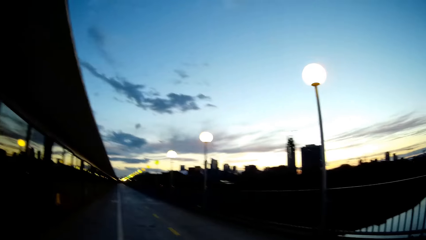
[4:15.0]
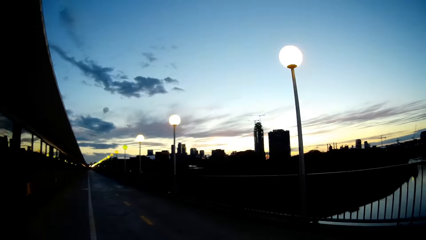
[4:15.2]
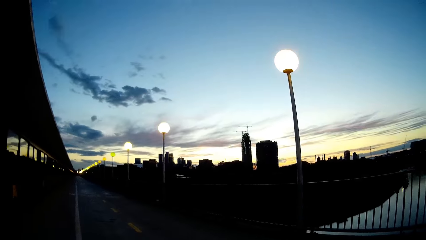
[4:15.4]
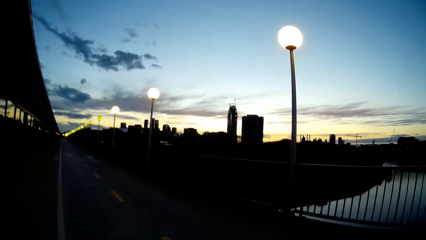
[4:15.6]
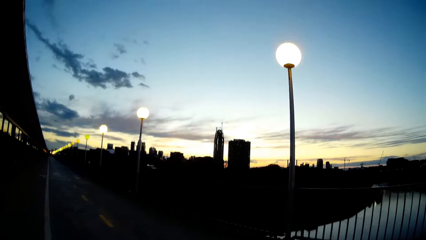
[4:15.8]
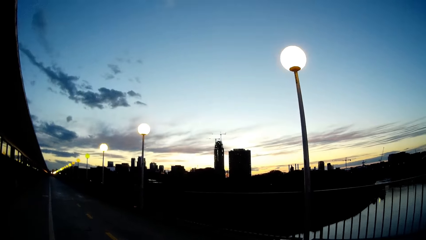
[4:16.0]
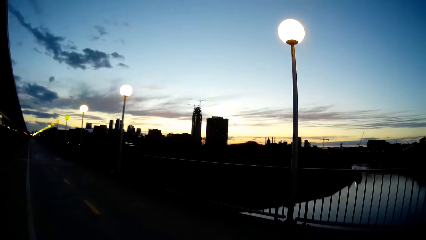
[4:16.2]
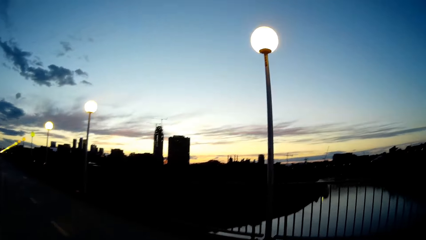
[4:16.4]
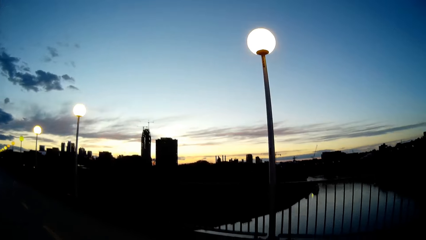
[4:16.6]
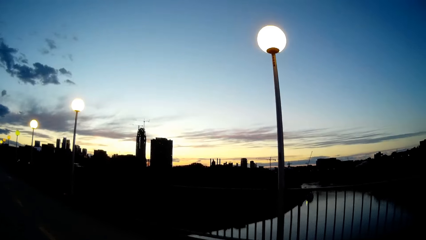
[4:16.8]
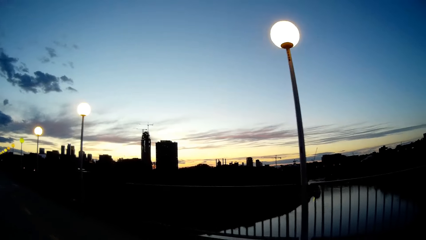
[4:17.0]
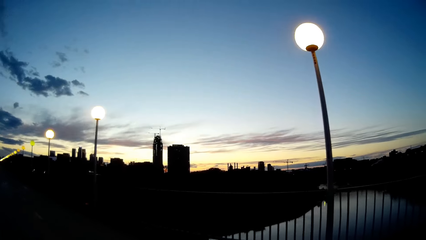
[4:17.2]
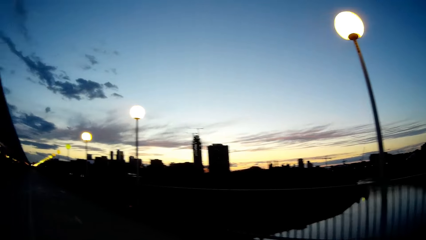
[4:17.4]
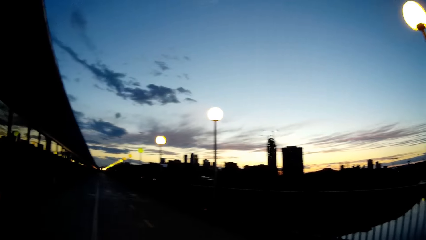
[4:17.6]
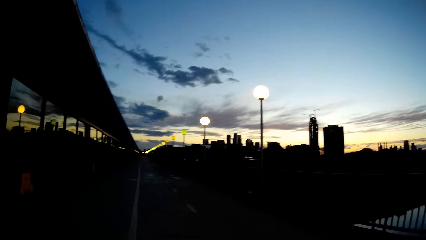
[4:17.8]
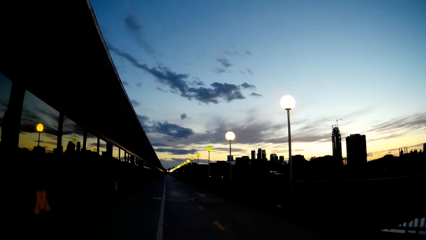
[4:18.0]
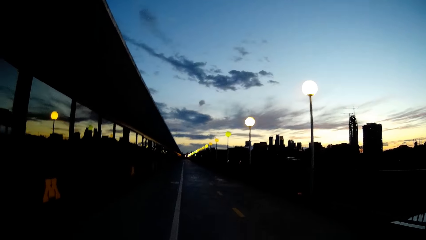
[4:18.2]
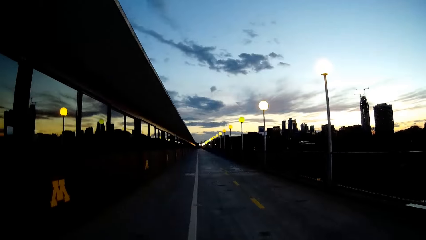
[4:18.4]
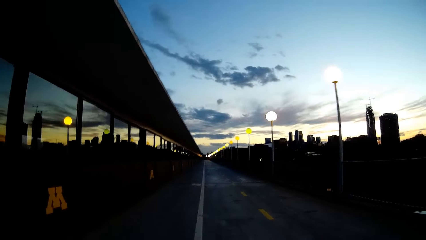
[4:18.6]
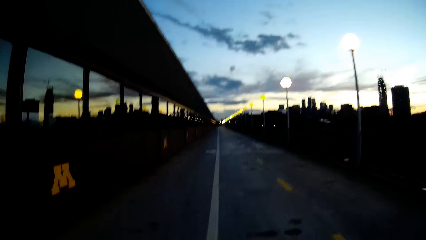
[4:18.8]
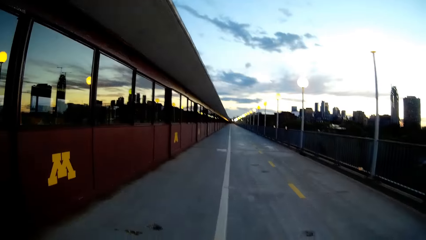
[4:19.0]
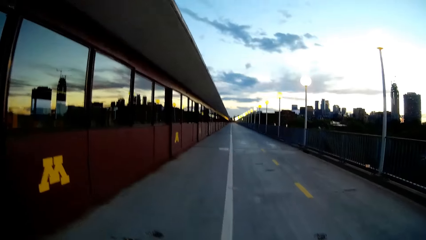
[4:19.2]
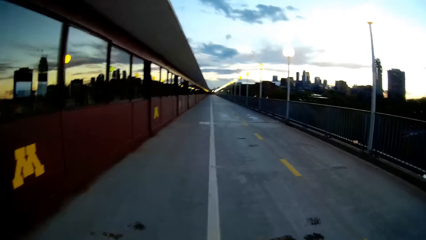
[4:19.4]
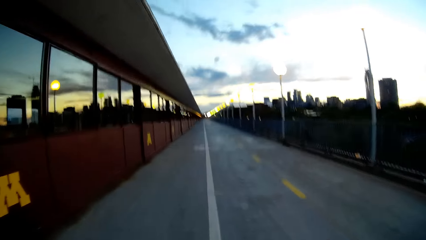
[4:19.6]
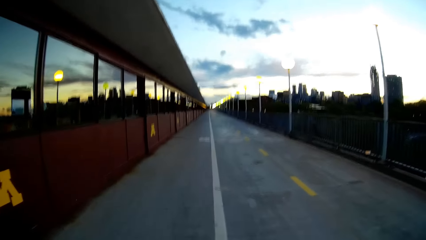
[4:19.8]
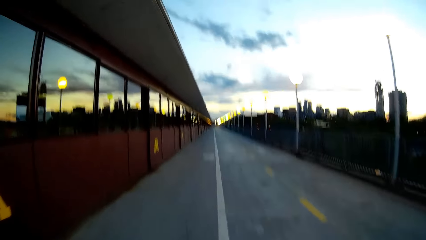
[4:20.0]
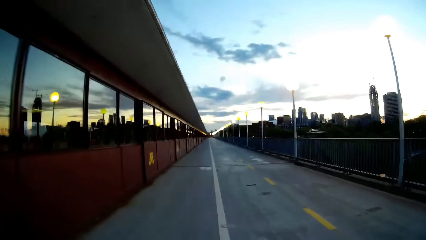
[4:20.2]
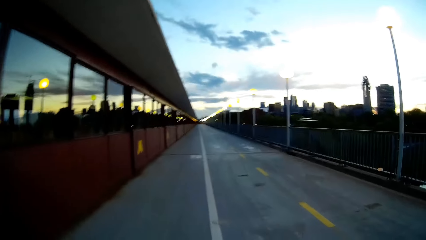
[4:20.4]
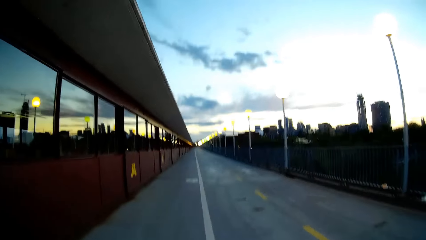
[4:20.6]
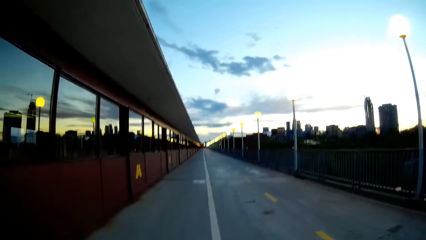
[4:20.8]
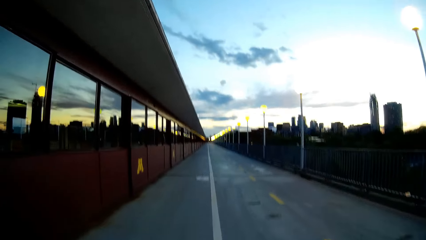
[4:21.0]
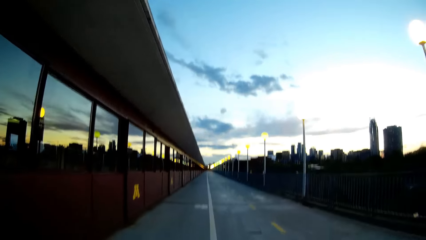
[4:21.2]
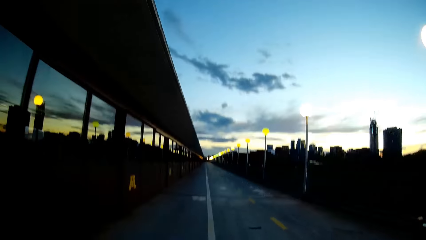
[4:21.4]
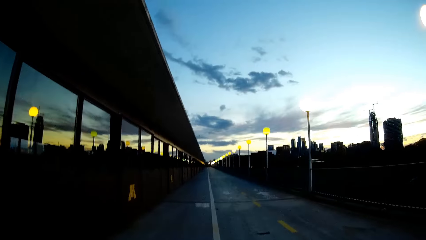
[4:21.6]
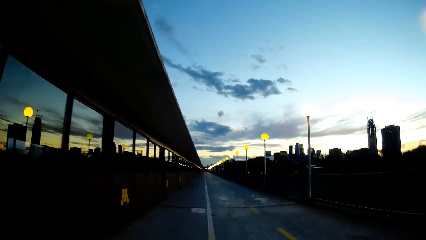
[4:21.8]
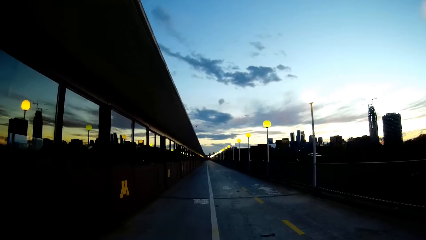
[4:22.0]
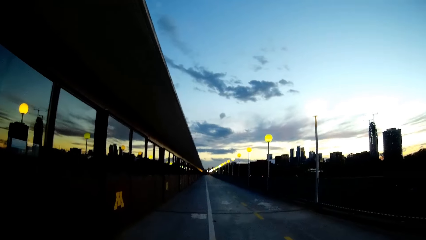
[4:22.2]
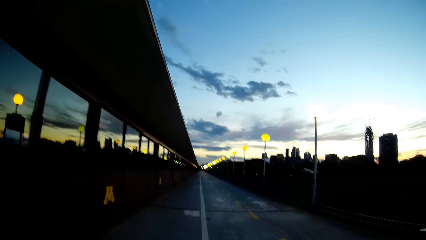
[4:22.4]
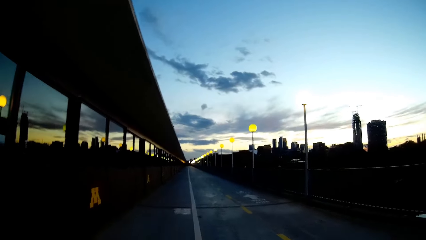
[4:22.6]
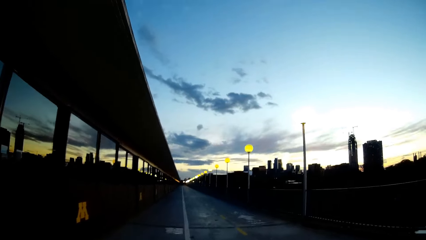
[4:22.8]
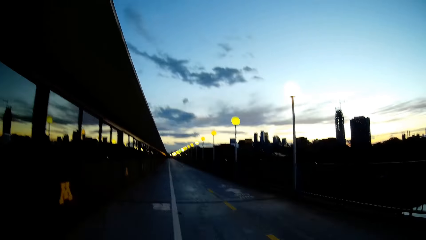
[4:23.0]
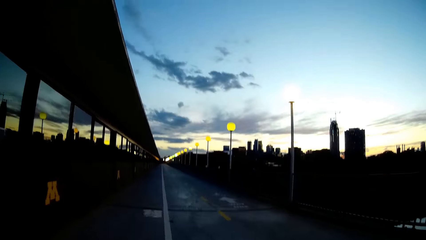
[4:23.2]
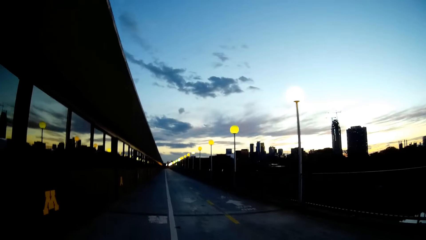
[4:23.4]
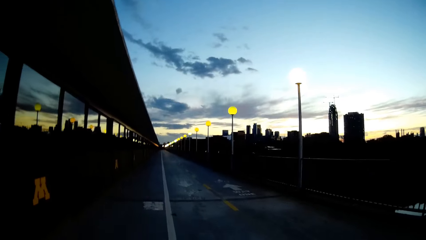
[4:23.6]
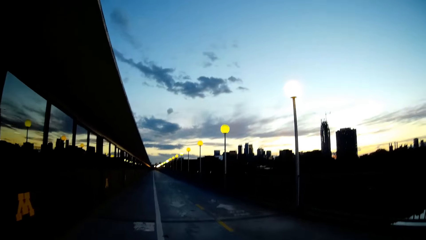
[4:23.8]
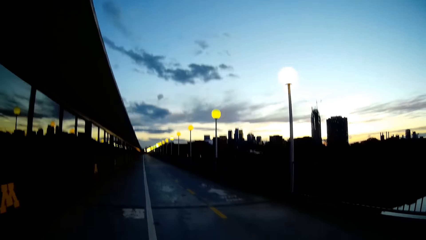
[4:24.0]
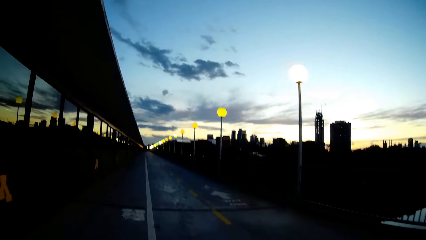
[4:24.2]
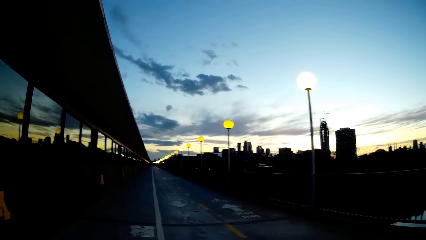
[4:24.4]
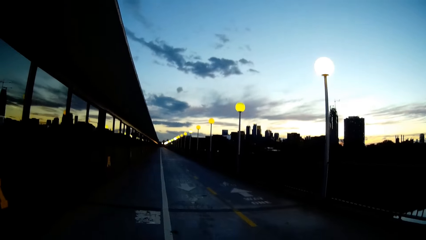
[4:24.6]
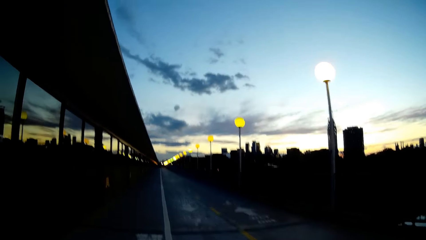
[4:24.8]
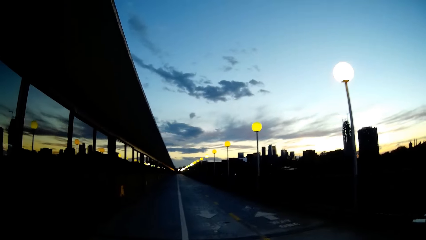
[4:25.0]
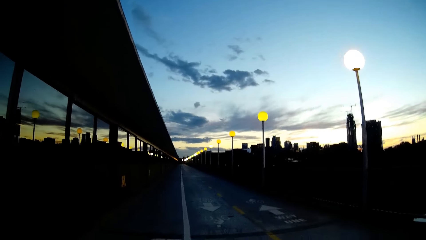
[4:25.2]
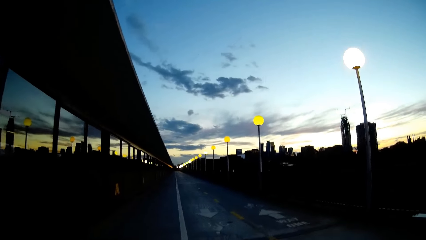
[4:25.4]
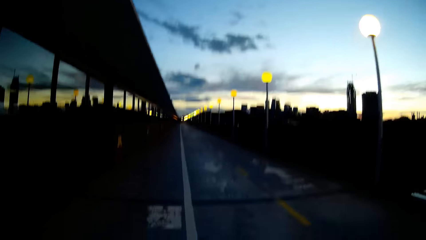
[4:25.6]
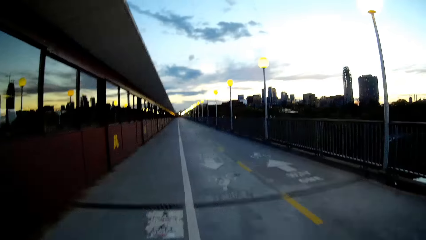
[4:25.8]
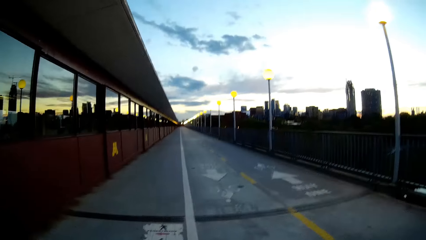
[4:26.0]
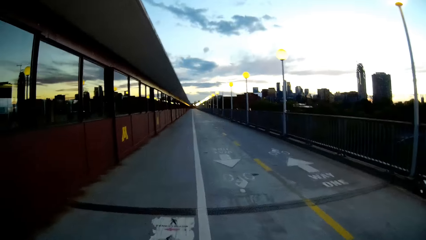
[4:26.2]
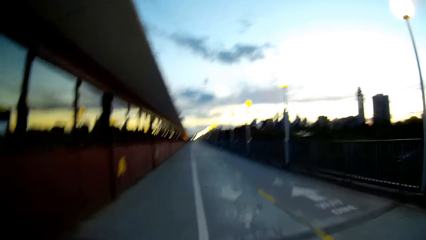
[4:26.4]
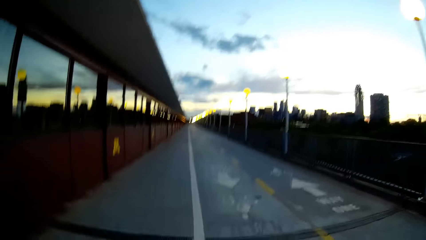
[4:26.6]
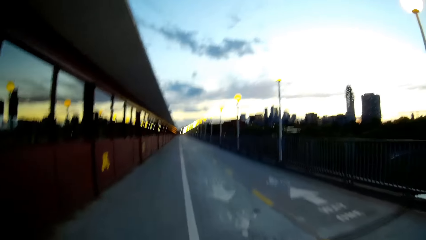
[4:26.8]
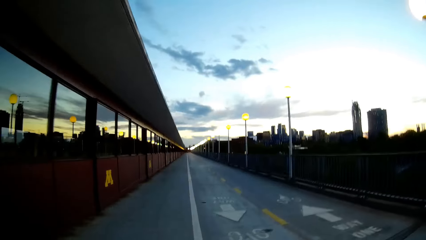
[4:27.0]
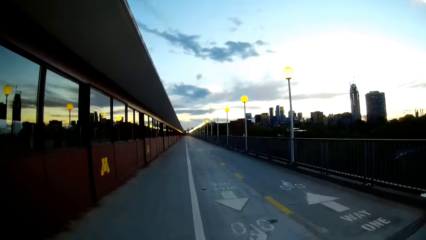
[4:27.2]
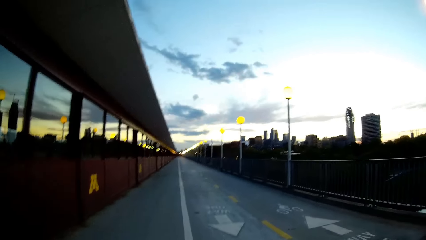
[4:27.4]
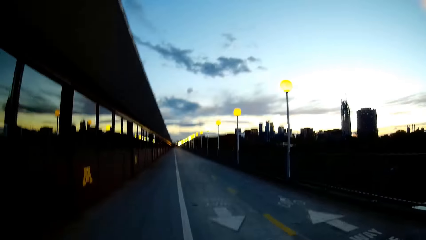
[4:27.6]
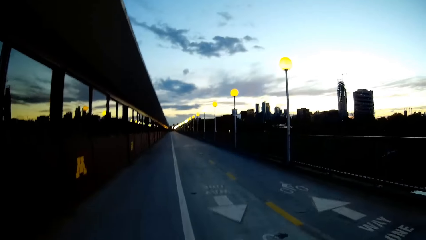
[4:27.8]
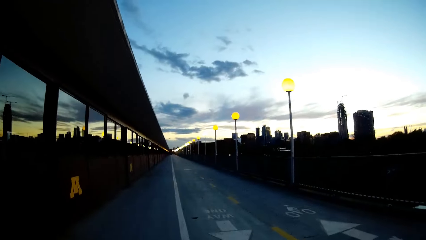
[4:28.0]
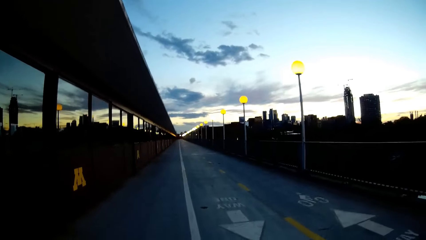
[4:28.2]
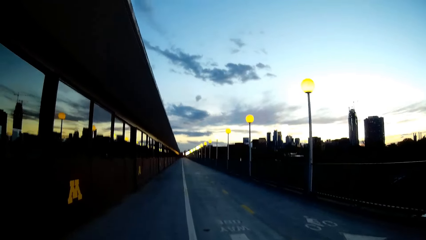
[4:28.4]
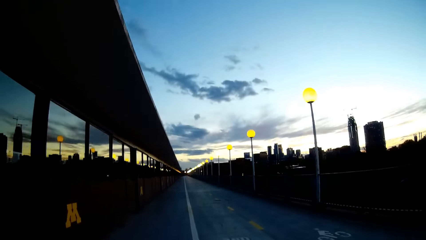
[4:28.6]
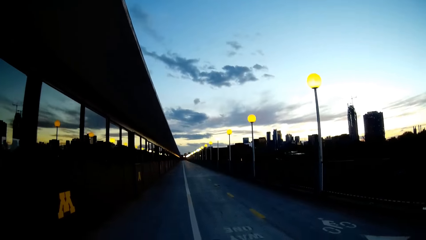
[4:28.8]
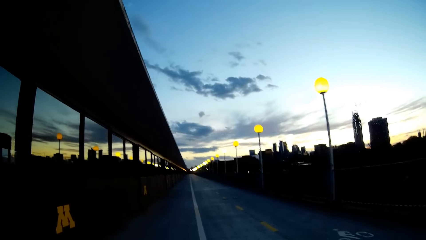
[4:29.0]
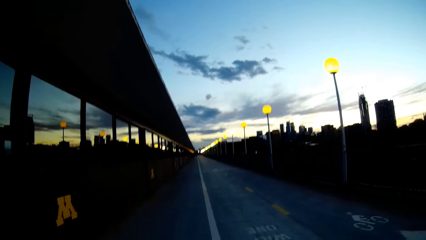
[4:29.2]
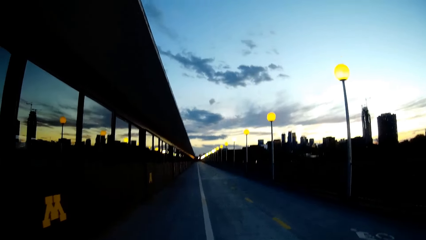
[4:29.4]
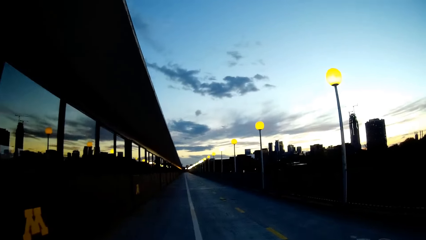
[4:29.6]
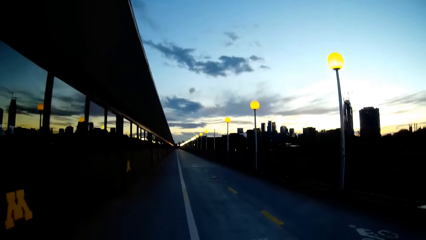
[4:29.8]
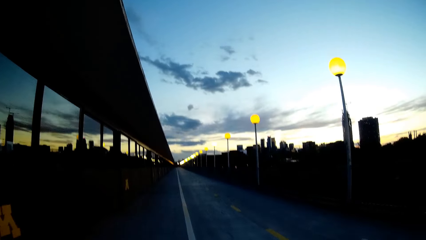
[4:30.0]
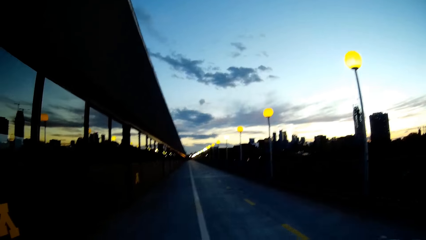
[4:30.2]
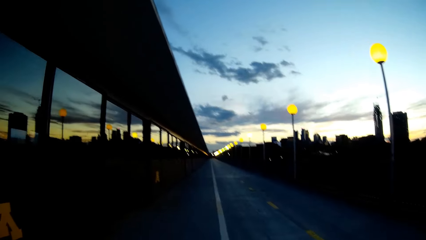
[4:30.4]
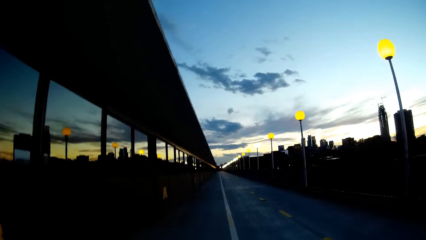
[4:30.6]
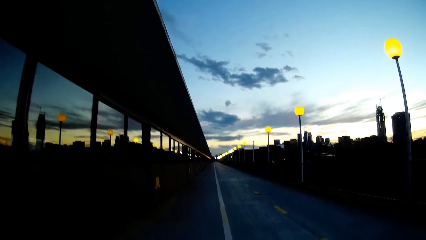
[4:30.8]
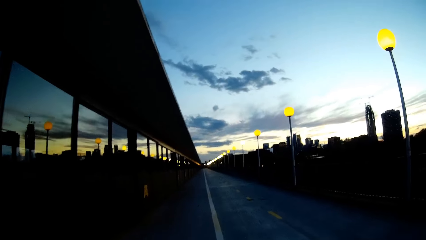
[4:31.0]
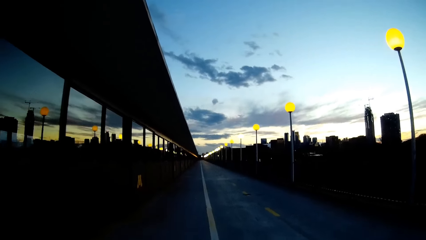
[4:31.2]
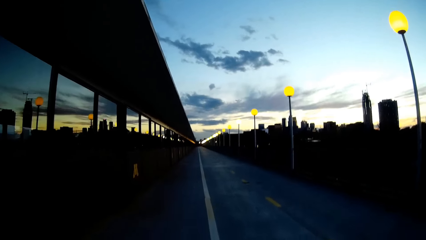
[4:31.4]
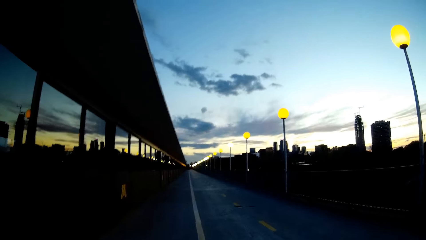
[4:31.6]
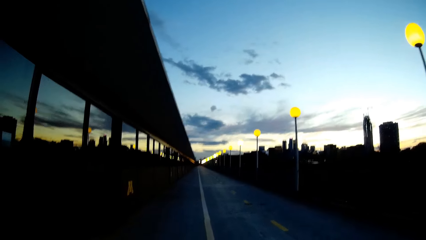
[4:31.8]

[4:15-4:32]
The camera wearer walks and looks around.
